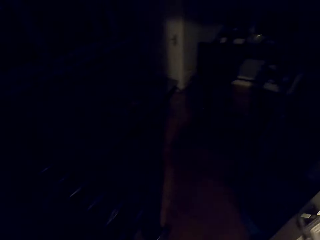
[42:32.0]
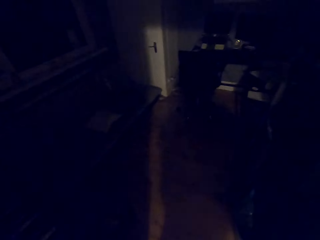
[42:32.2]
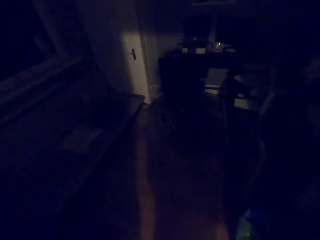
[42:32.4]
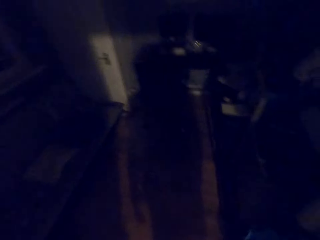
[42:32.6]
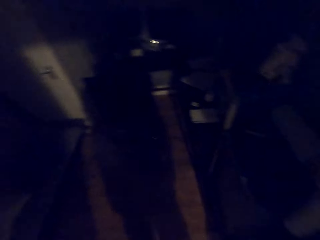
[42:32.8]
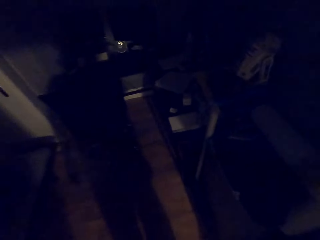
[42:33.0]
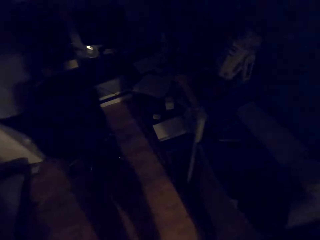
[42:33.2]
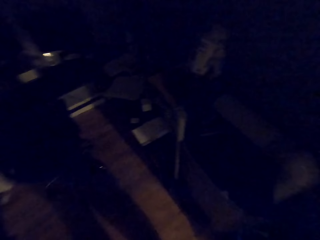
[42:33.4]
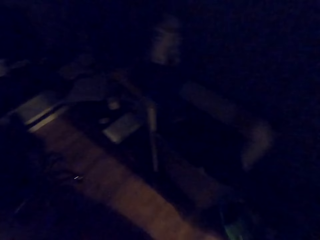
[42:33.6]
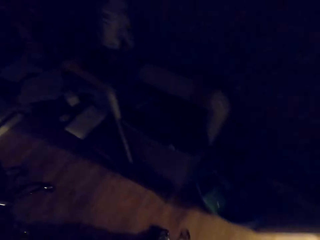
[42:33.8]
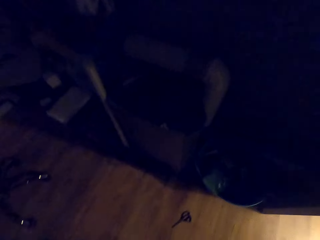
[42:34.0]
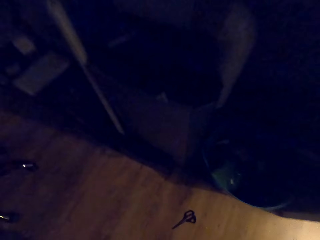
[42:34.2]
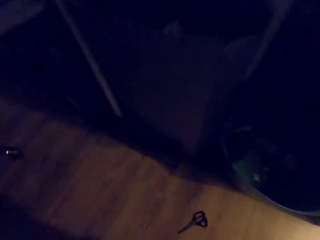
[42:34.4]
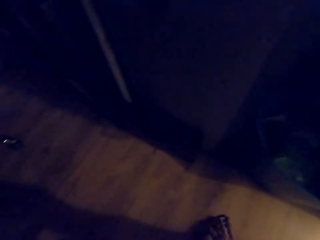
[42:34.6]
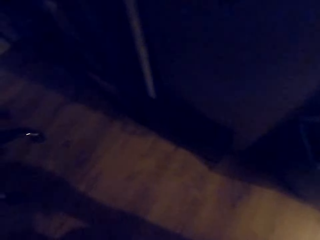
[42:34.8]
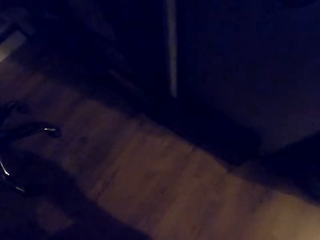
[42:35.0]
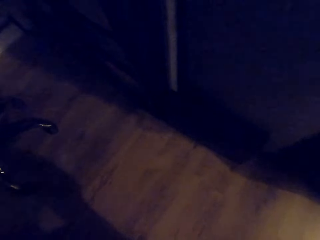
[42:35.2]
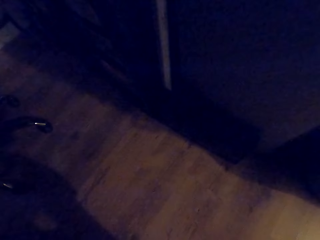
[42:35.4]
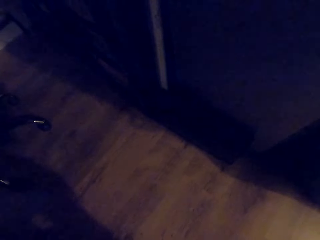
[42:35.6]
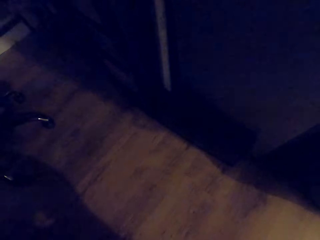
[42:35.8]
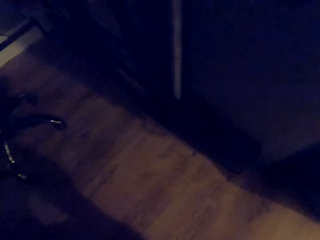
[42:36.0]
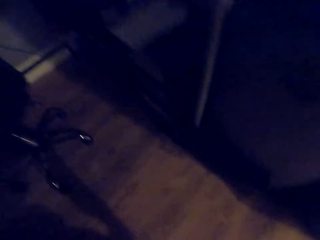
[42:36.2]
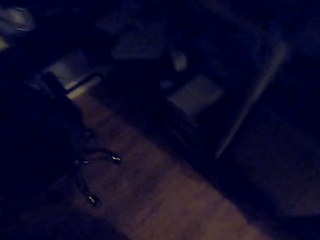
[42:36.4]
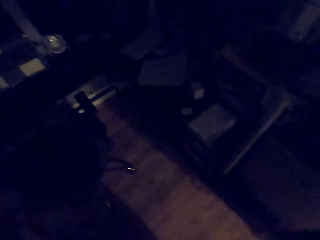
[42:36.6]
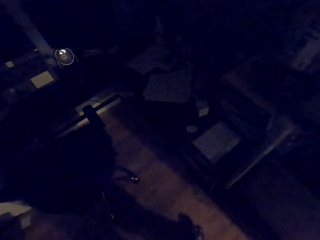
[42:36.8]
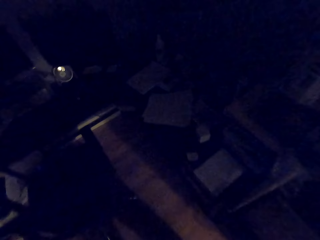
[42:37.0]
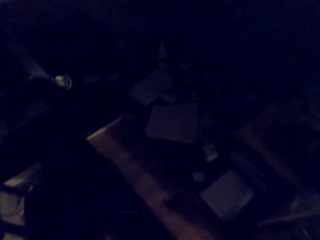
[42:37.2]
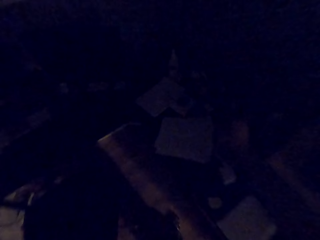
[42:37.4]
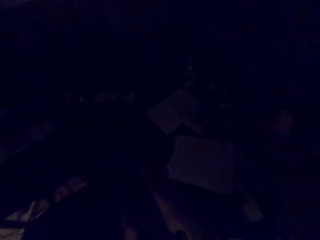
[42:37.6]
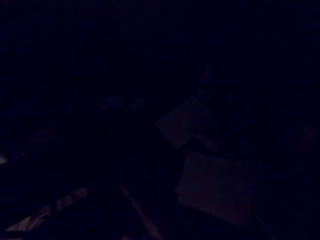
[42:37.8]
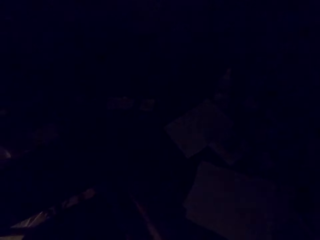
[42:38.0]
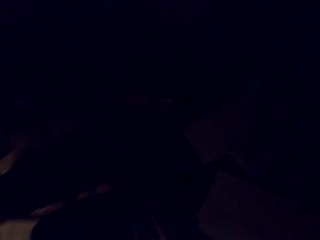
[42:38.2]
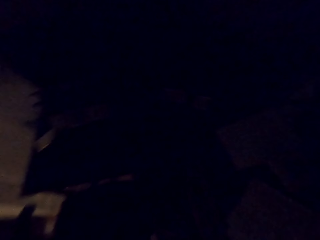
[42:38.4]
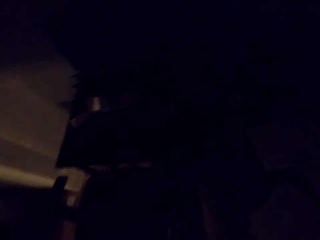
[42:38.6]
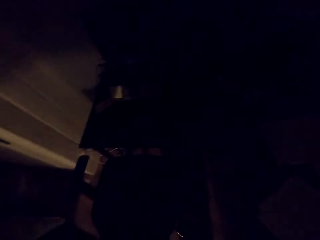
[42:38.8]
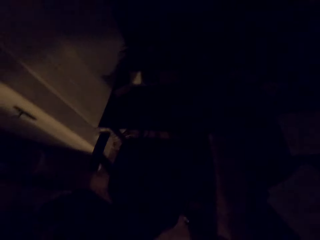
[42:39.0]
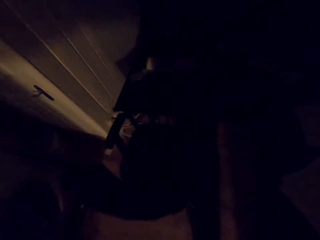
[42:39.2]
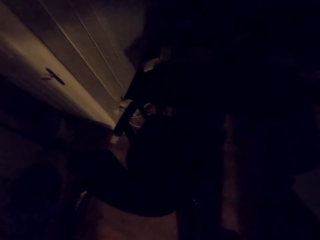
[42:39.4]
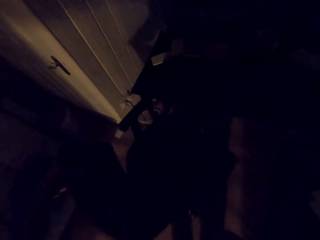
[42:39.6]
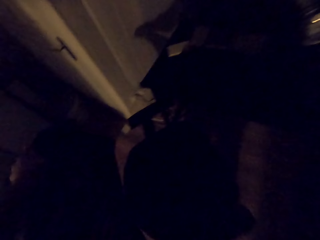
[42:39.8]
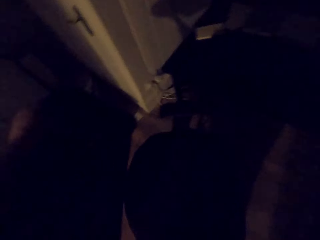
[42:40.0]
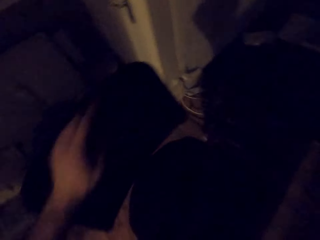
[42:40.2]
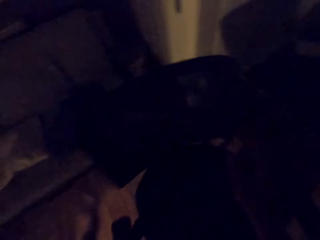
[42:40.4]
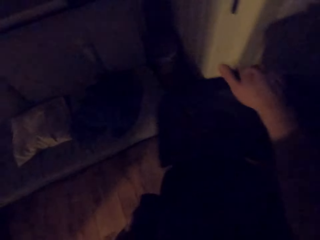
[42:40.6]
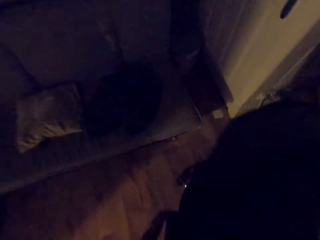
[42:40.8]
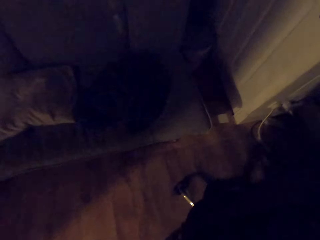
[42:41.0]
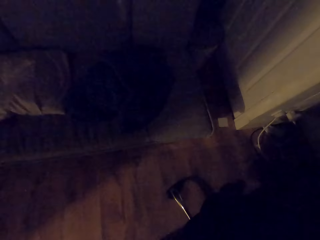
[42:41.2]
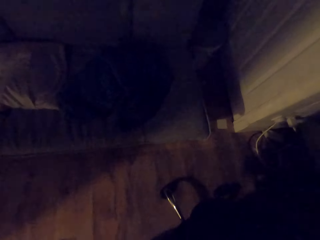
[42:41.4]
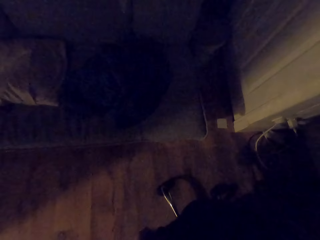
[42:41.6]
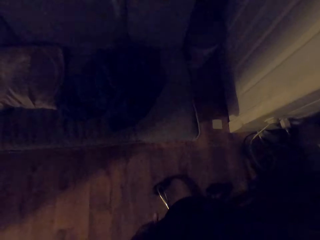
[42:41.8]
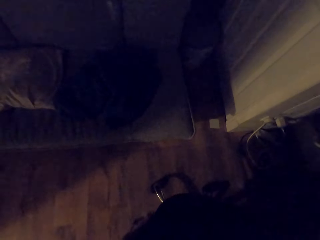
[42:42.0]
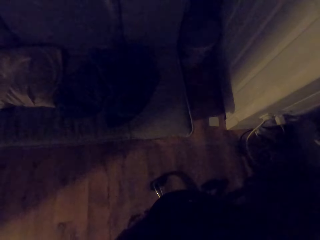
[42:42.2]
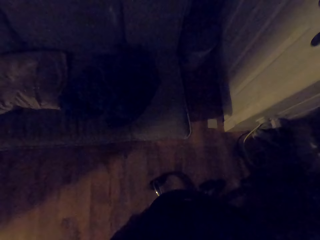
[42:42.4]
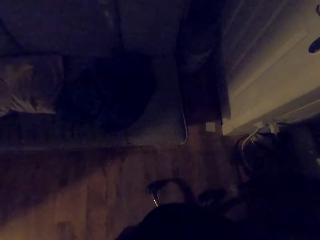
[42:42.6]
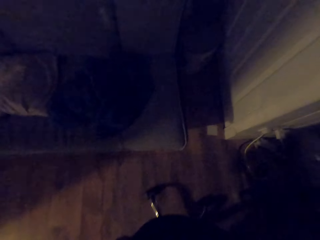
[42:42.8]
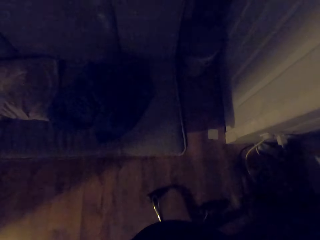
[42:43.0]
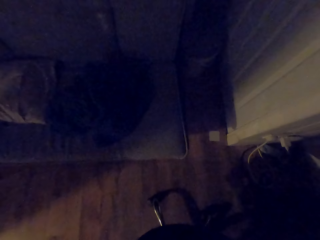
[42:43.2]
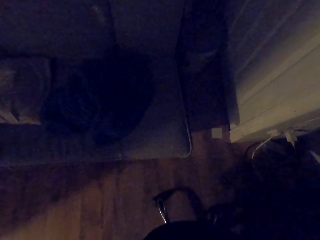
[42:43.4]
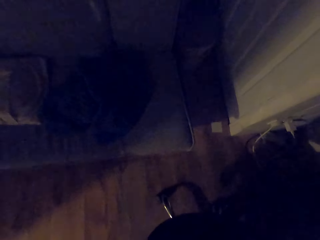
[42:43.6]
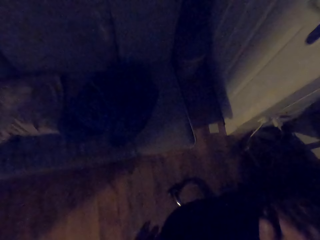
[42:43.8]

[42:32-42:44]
The camera wearer walks into a room. He moves his hand to something. He picks up something. He turns the office chair around.

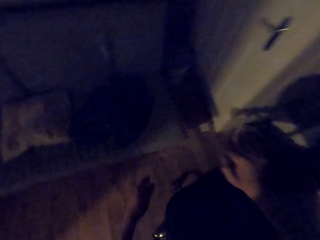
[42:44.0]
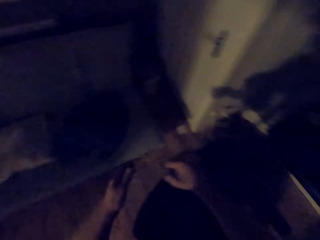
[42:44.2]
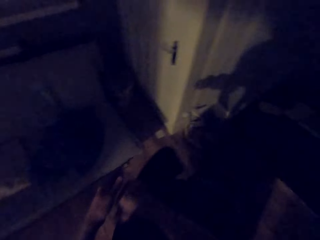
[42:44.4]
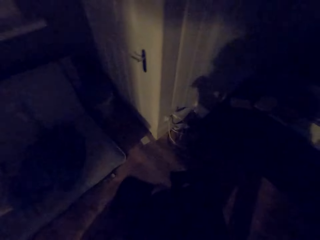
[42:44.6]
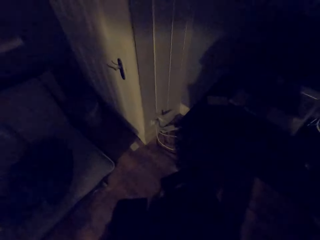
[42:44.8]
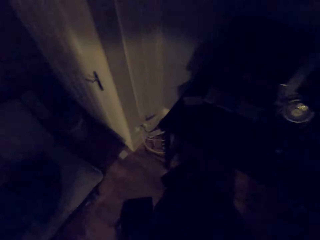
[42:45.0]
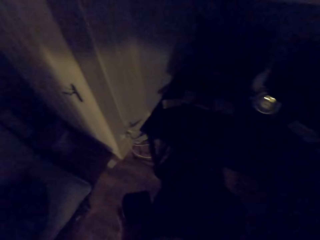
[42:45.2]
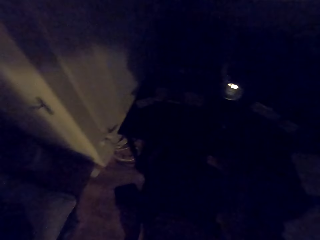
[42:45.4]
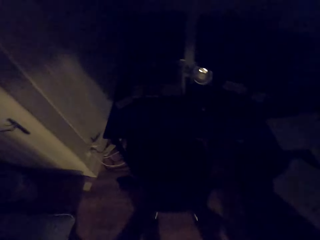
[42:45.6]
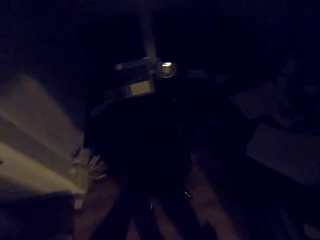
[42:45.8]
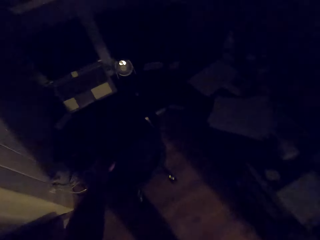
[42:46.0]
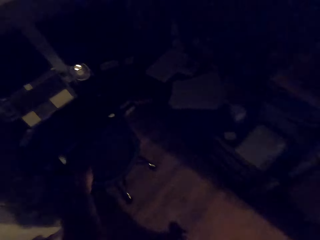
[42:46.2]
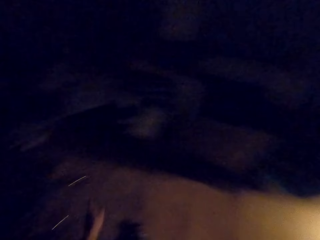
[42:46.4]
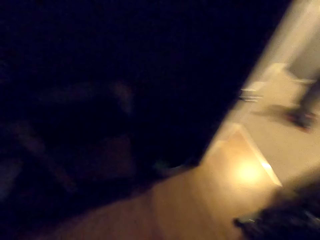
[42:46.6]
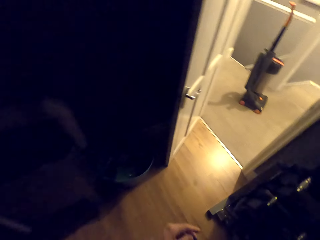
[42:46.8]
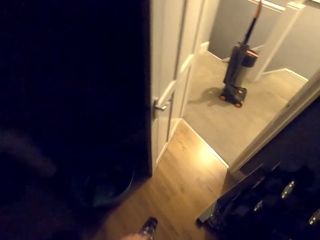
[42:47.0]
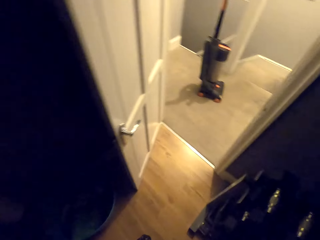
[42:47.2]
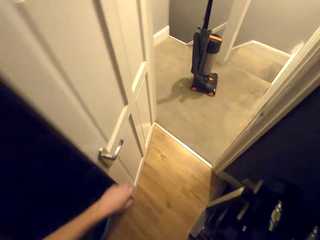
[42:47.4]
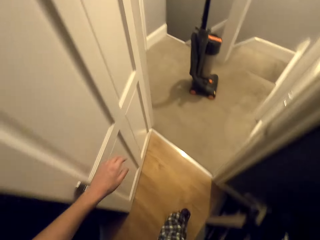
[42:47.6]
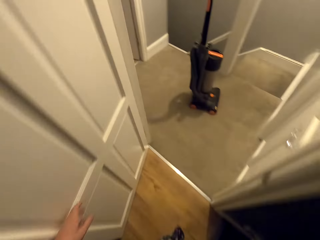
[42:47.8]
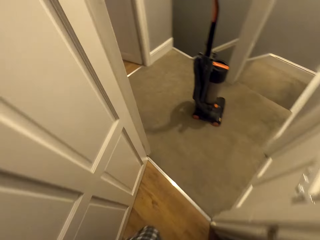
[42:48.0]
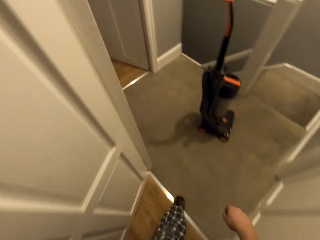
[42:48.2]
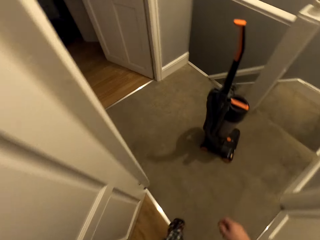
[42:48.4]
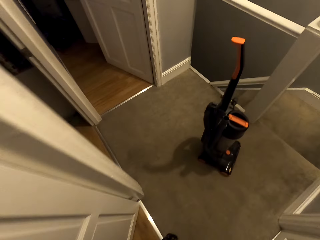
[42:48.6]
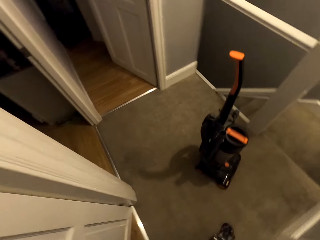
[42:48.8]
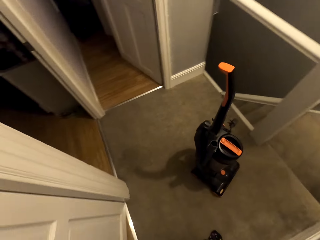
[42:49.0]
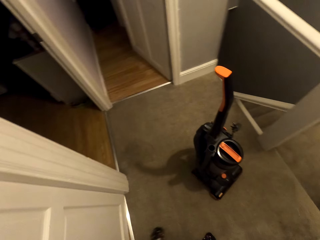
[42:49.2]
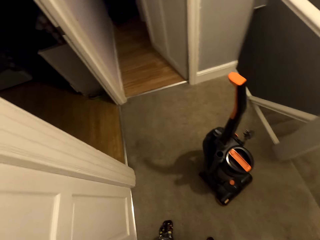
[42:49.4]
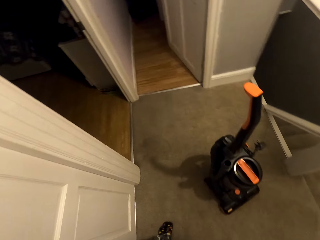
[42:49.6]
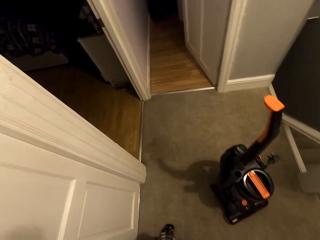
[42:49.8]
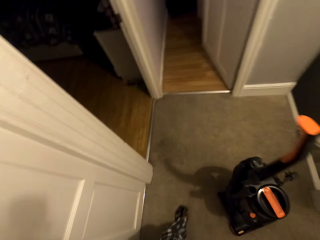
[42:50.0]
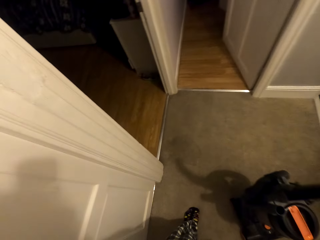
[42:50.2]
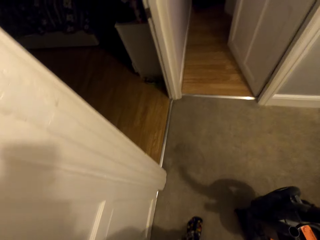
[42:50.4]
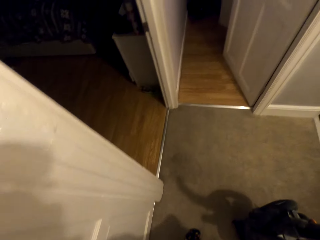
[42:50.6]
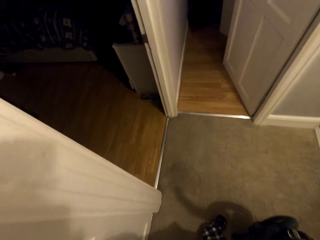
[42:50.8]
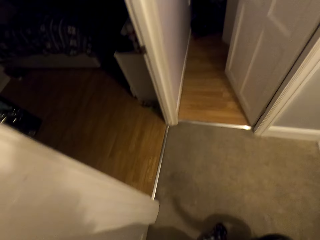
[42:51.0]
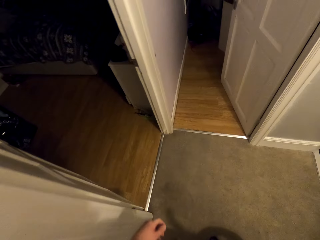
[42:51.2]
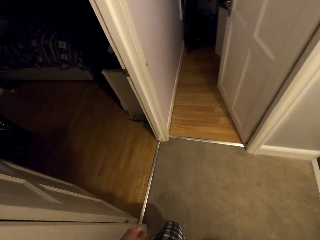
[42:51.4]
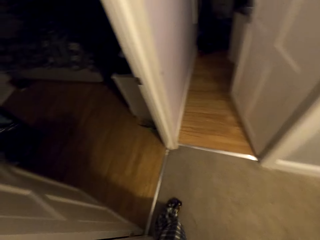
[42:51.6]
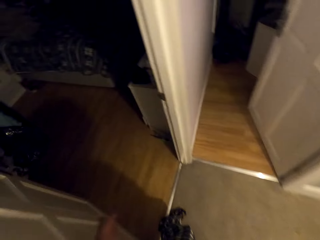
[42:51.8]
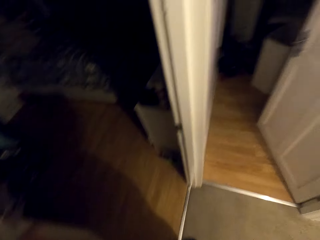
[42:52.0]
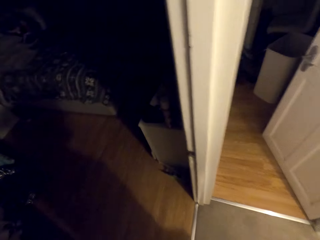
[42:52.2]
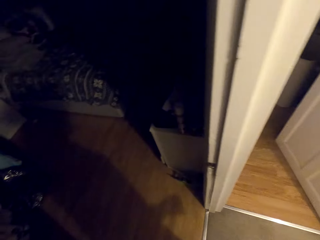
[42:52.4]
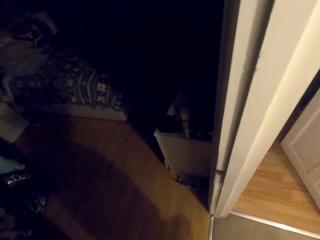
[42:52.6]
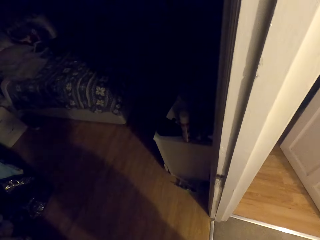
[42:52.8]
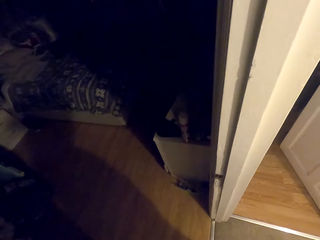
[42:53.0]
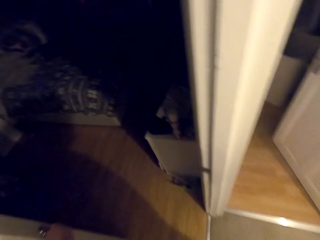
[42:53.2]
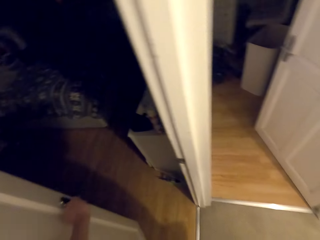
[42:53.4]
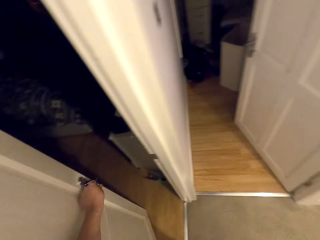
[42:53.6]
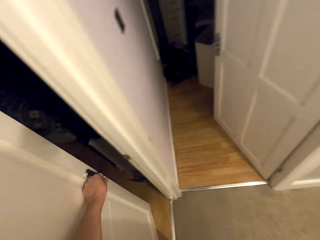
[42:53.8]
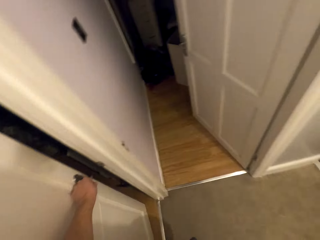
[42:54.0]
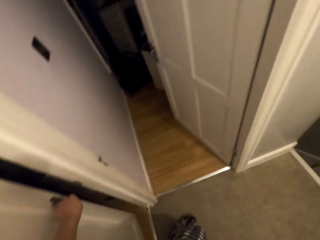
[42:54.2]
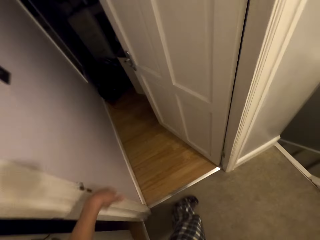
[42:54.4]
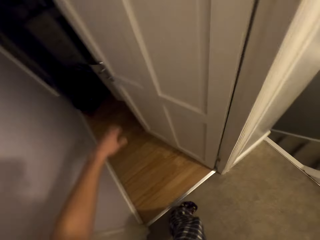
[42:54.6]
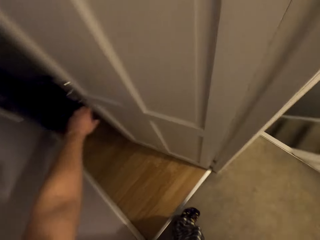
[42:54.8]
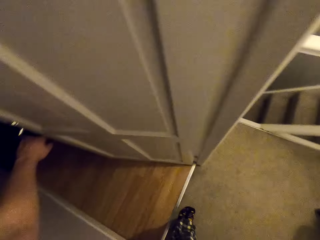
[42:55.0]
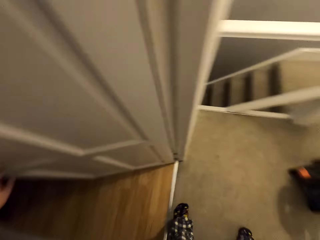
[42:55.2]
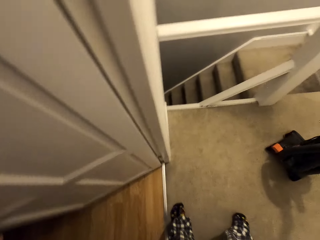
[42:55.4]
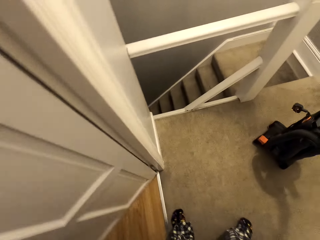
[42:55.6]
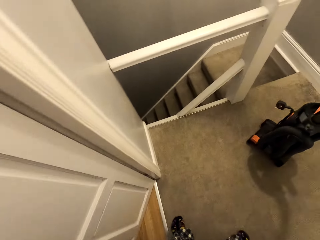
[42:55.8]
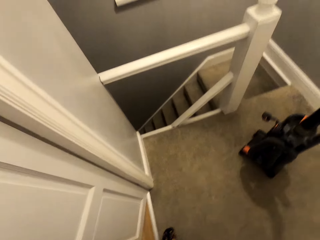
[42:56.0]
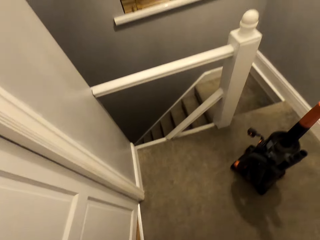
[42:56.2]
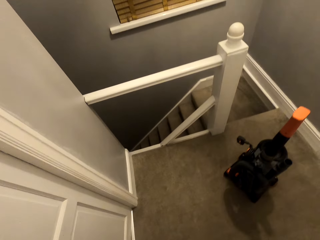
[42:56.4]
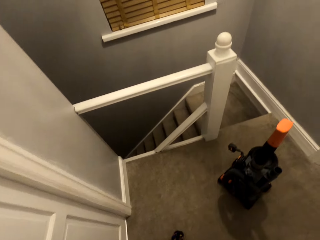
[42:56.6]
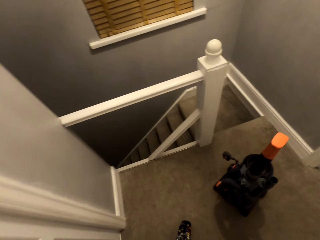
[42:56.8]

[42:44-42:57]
The camera wearer pulls the office chair. They walk out of the room. They close the door.
